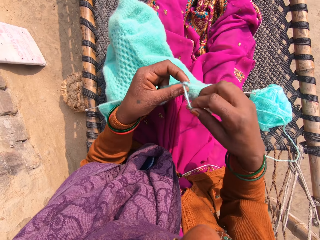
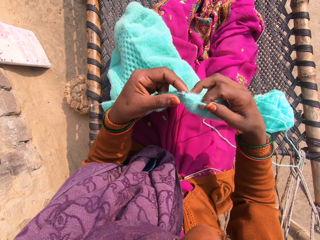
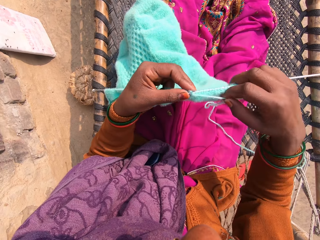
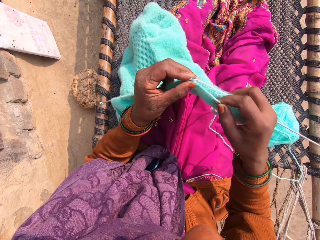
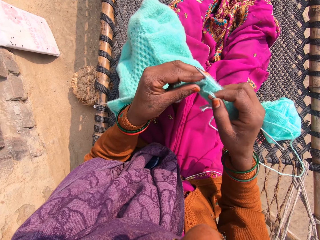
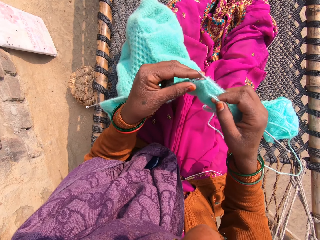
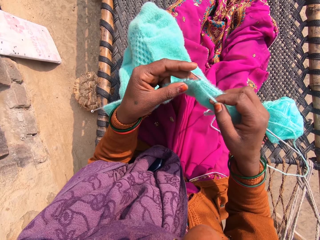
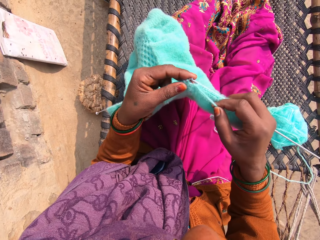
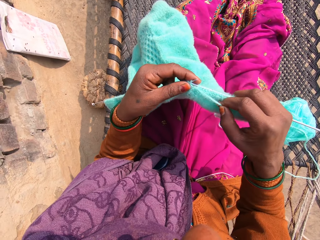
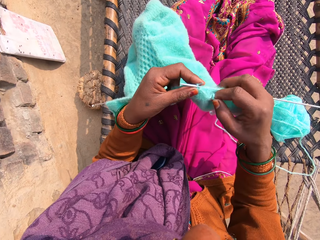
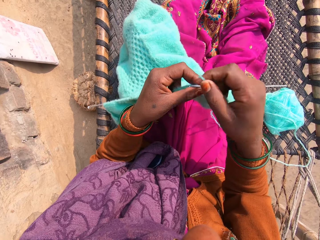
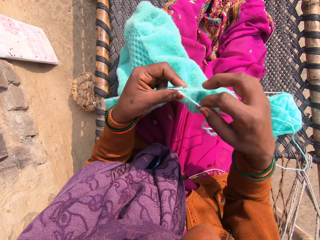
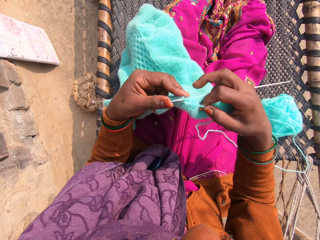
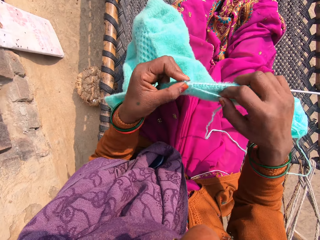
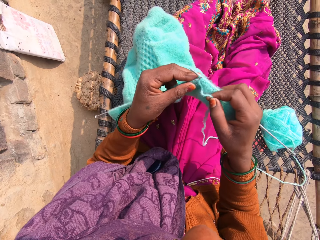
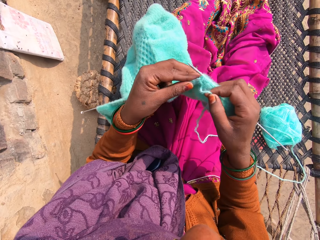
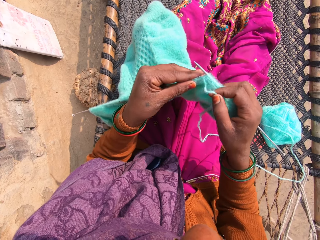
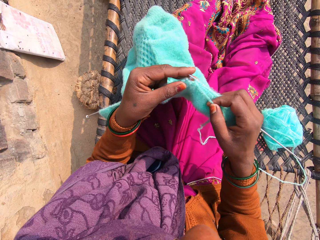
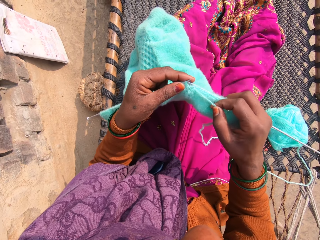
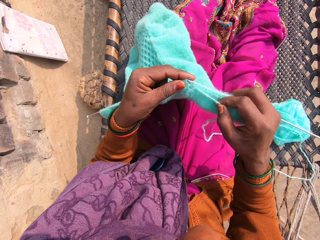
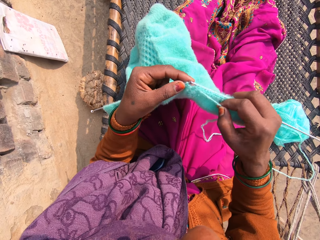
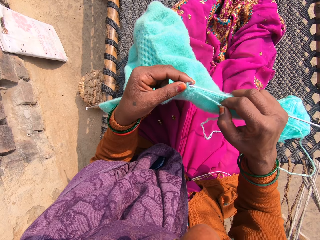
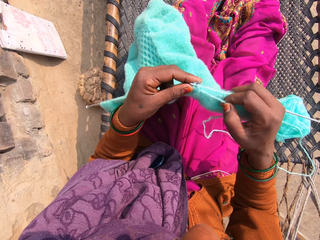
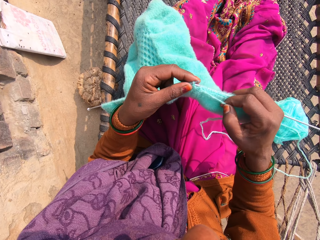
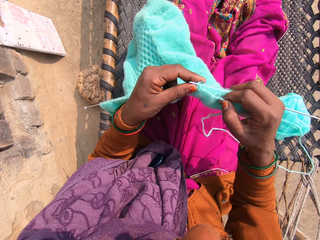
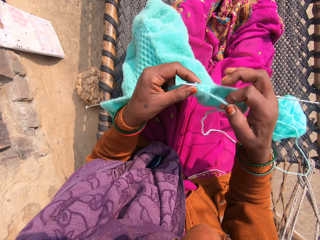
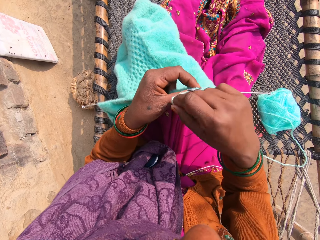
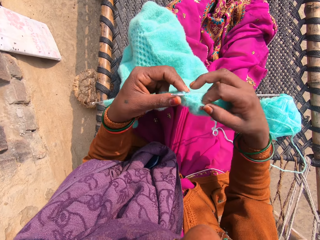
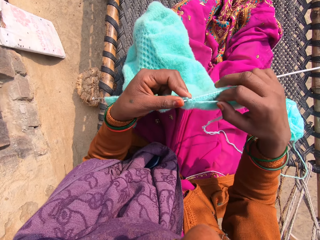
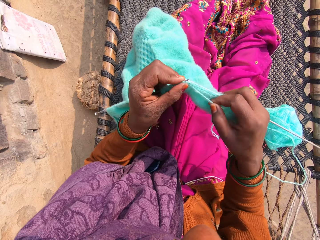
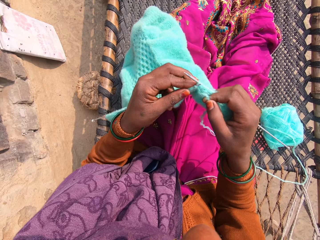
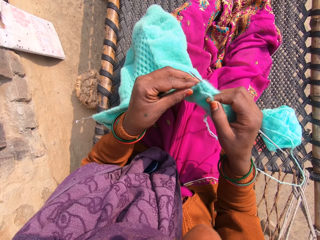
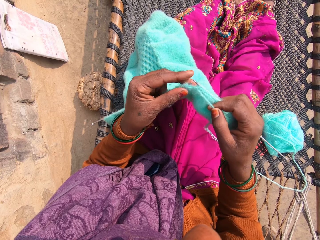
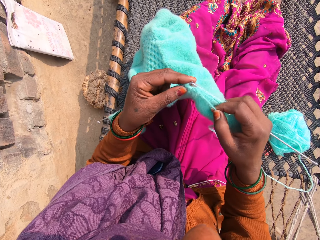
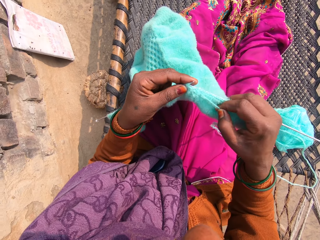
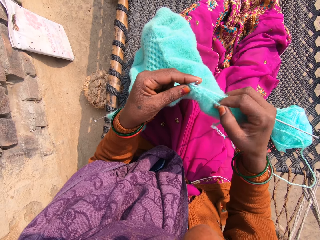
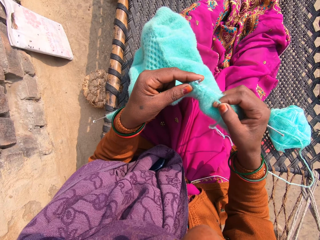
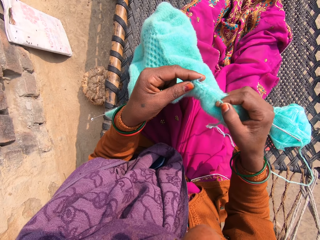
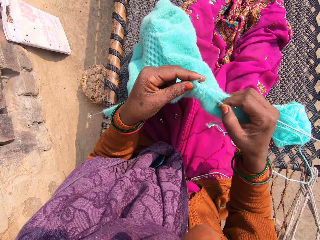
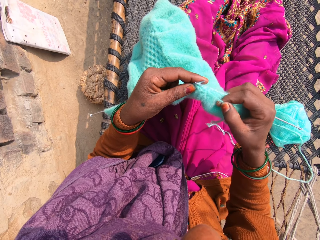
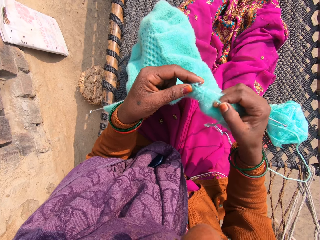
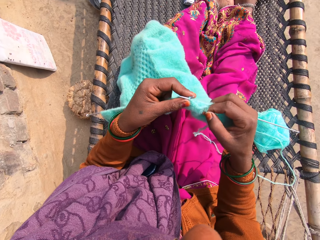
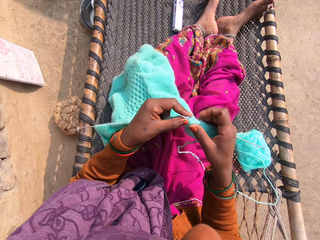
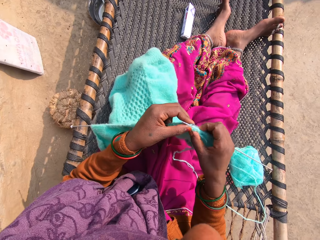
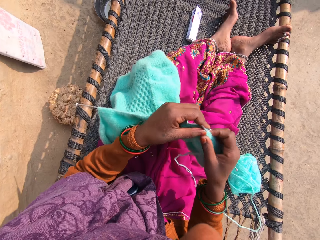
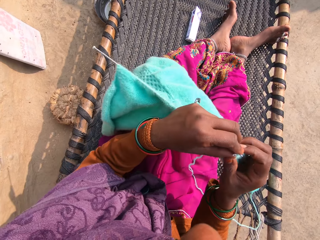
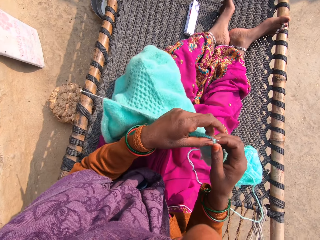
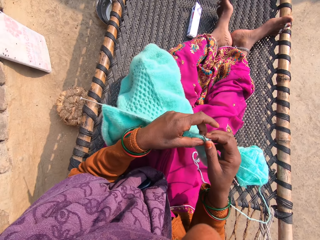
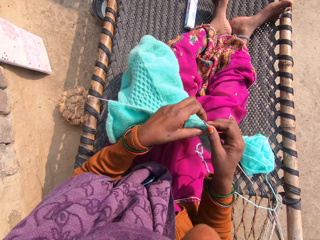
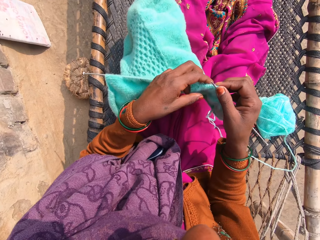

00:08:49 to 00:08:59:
The camera wearer stitches the crochet thread. They laugh out. They knit the yarn into a piece of garment with knitting pins. They talk with the caller on the phone.

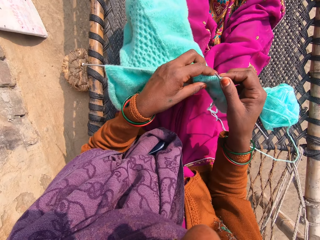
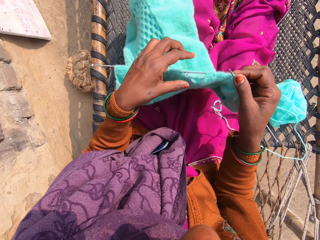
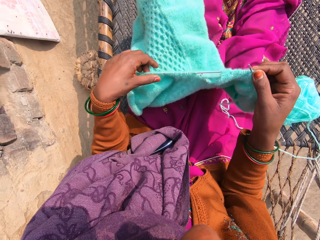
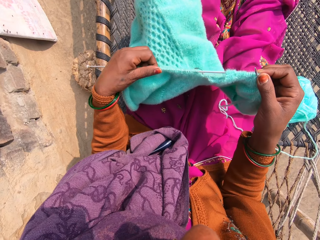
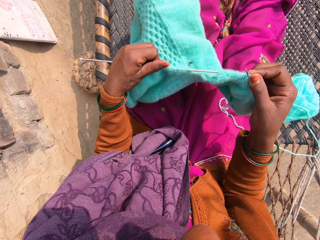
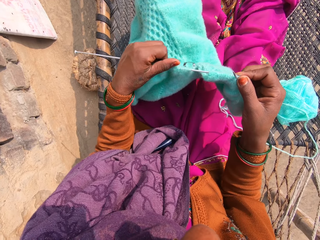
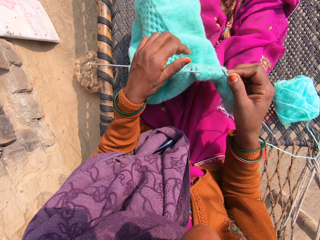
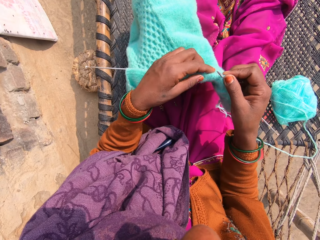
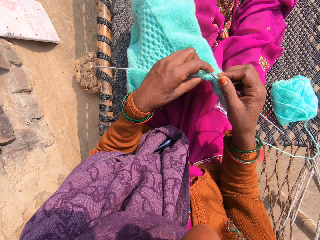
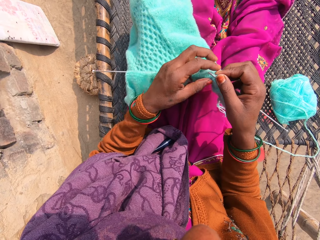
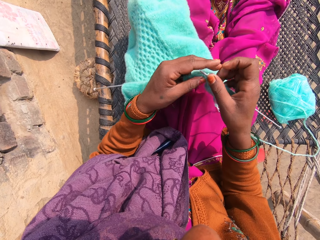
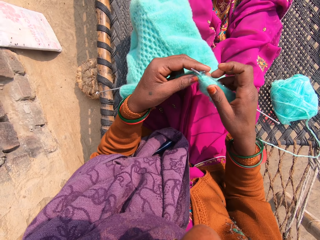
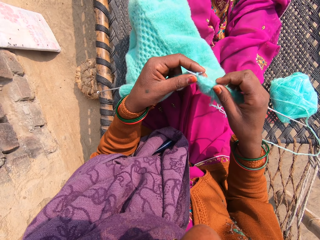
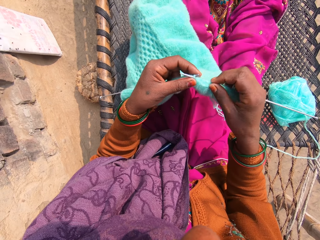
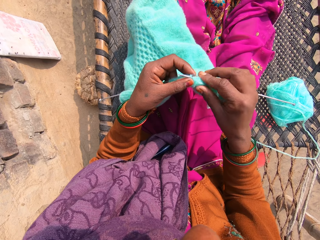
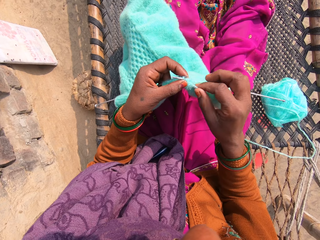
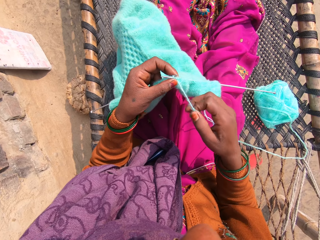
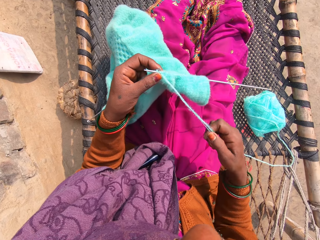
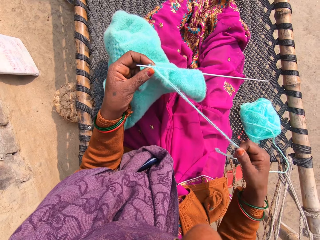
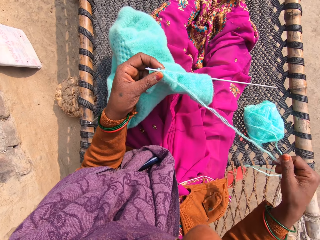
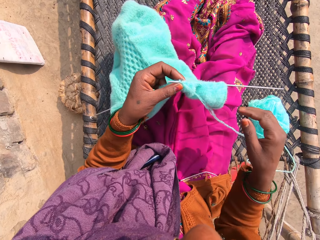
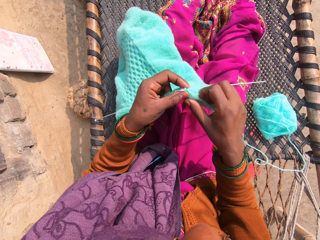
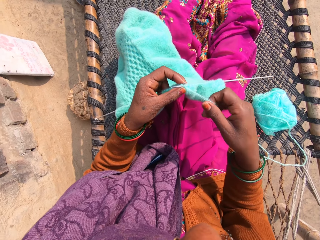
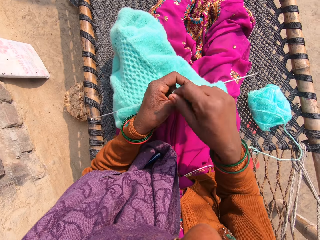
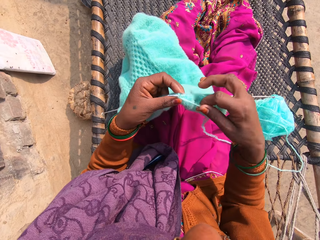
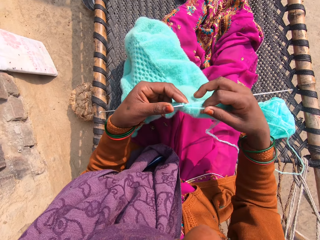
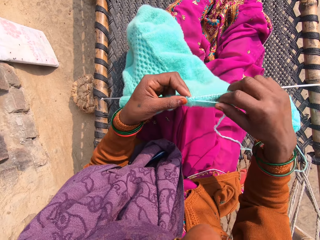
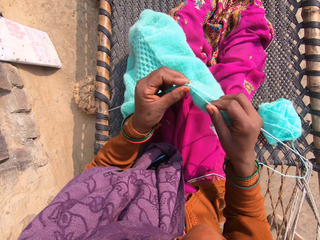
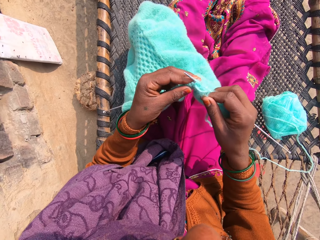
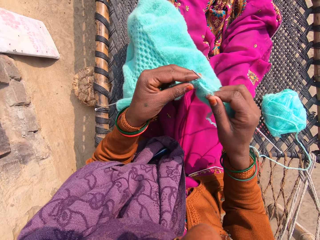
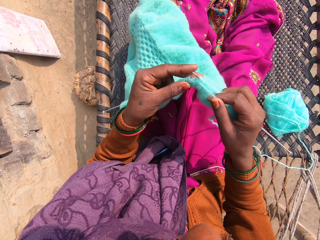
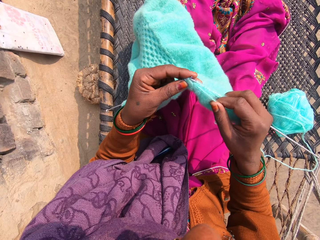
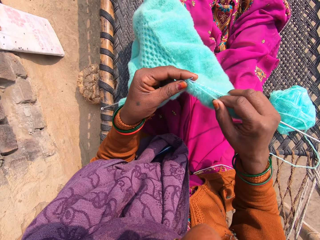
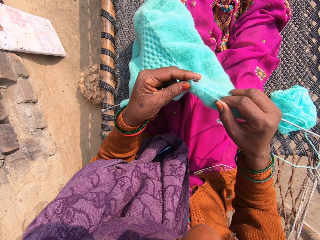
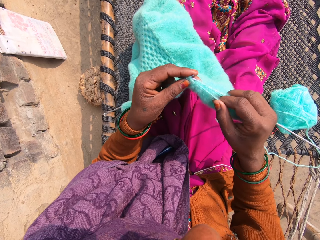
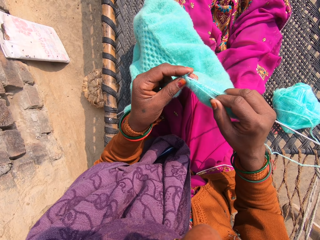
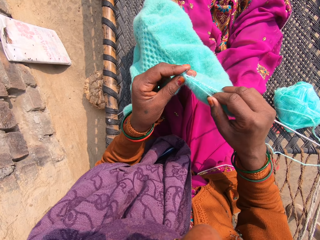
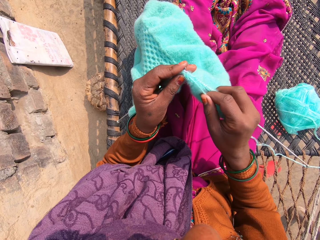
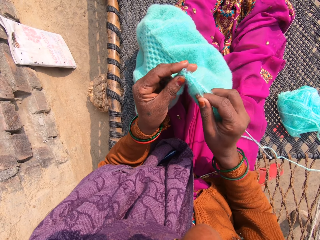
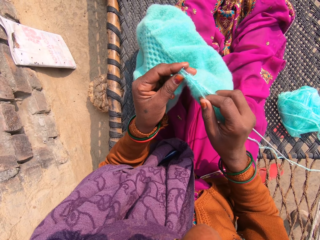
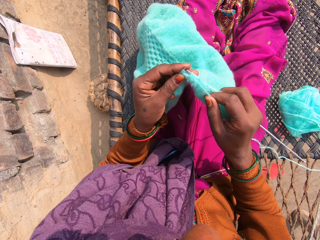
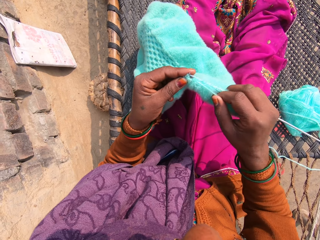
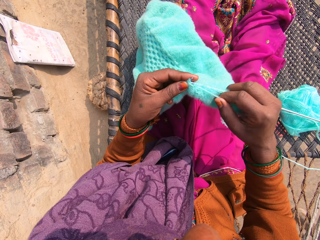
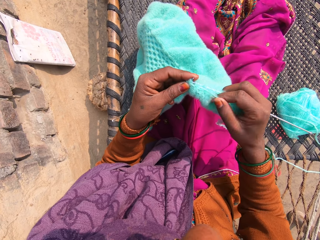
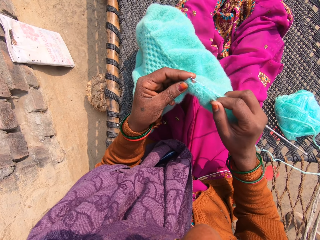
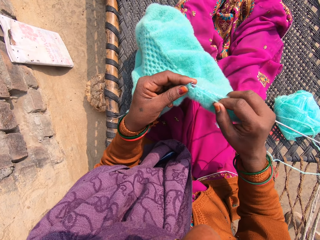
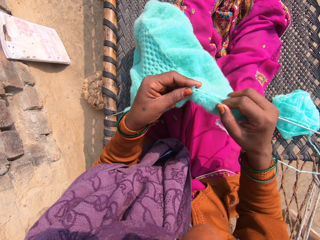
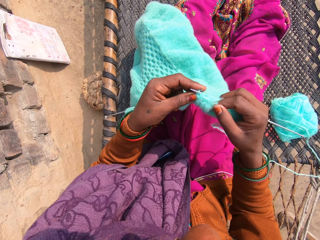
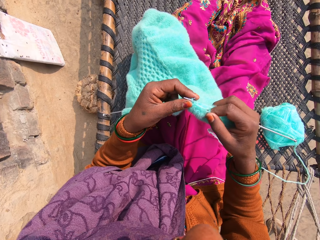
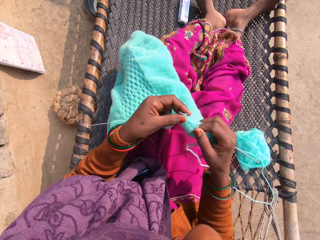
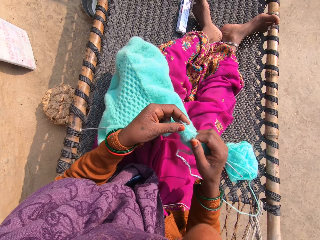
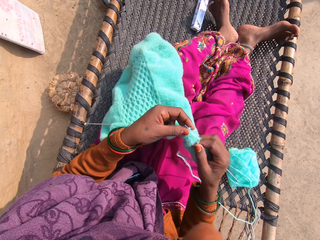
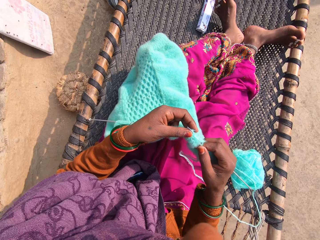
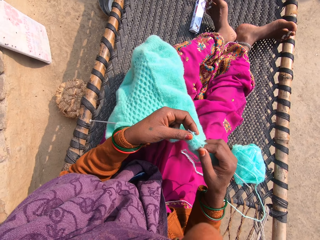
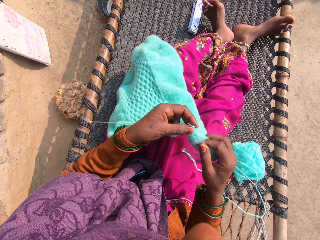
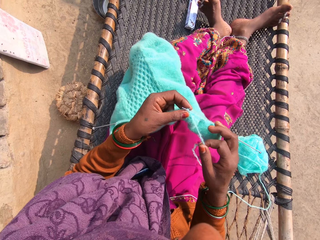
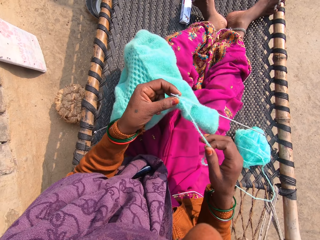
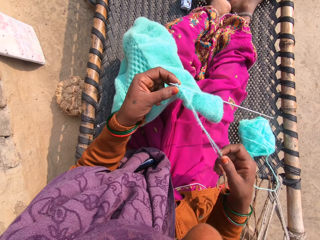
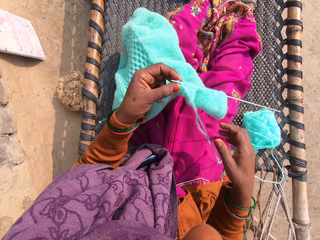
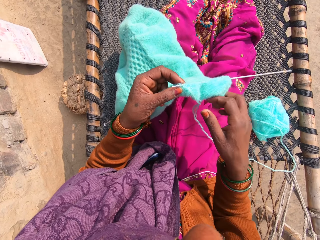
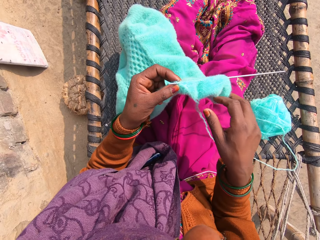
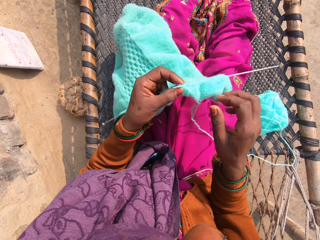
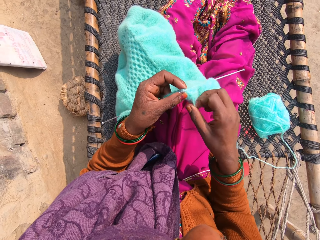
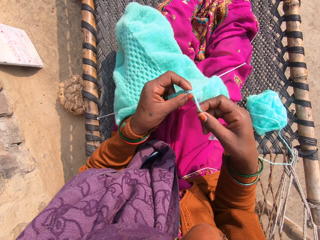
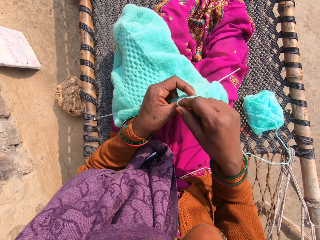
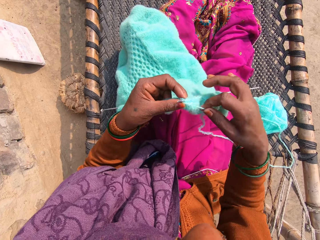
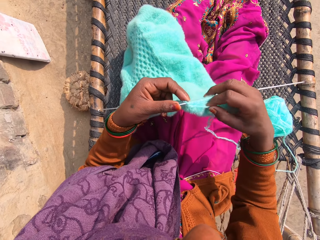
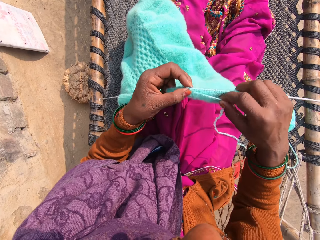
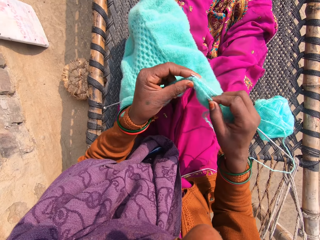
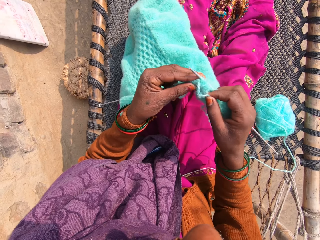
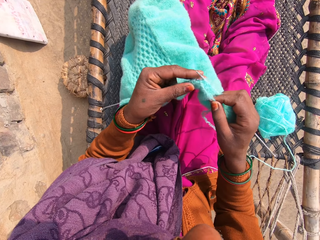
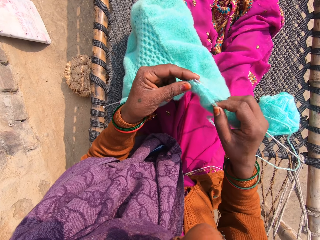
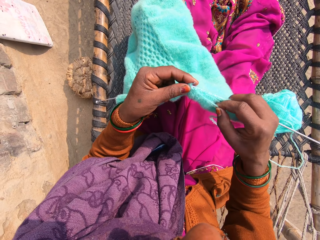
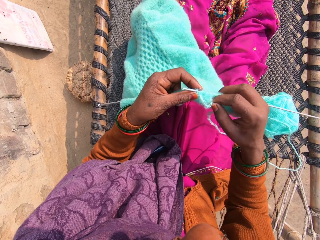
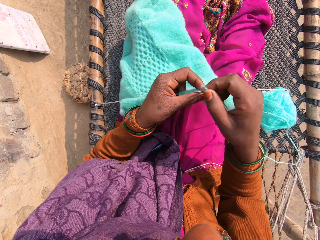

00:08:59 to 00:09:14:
The camera wearer adjusts the piece of garment with her hand. She pushes the needle through the piece of cloth. She draws the yarn with her right hand. She talks with the caller on the phone. She knits the yarn into the piece of garment with knitting pins. She sews the crochet thread.
